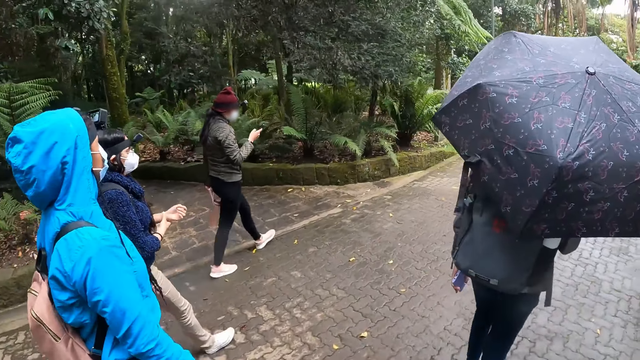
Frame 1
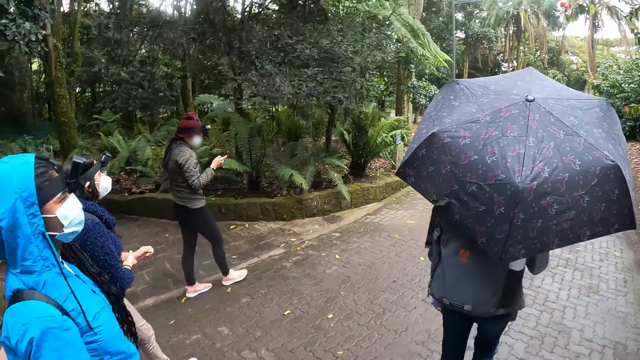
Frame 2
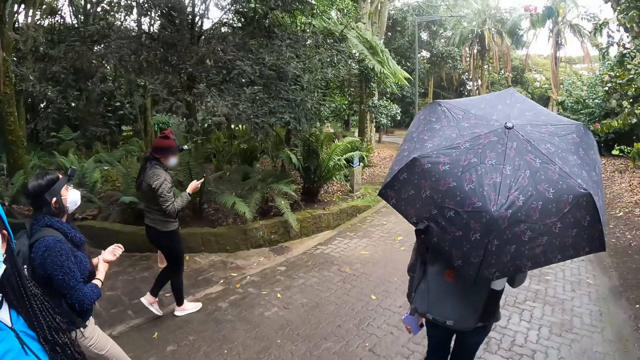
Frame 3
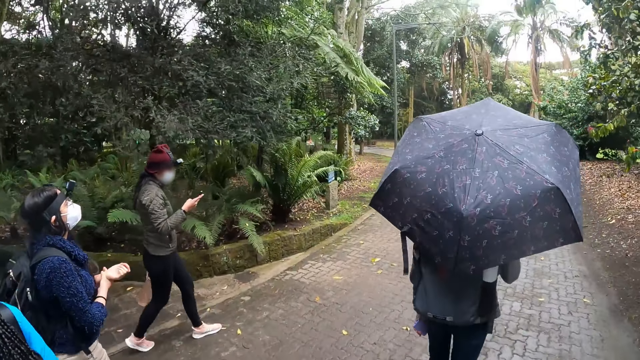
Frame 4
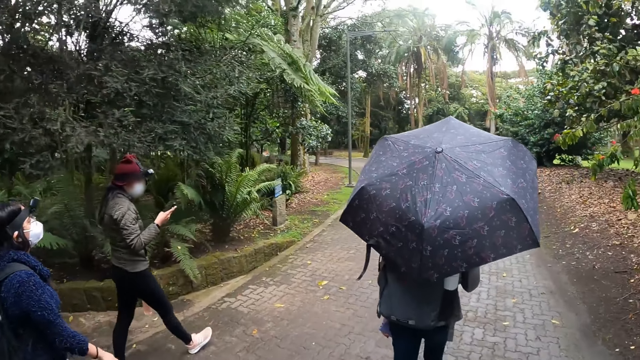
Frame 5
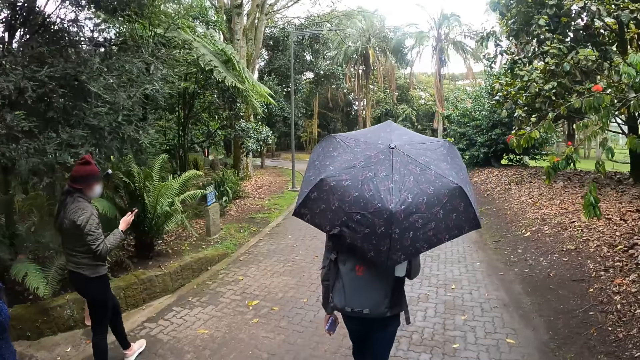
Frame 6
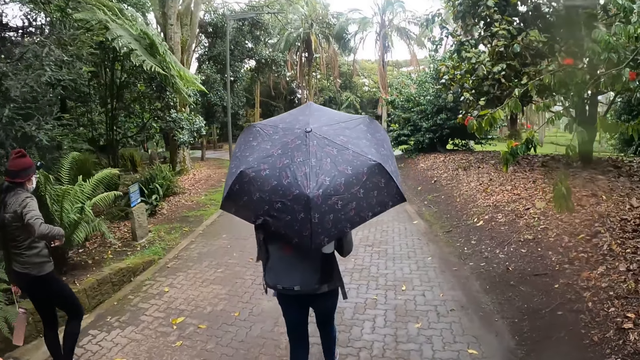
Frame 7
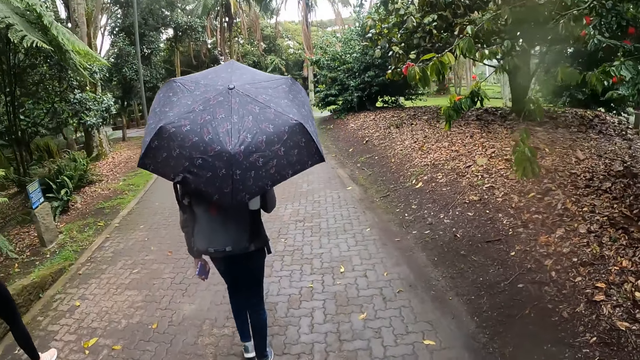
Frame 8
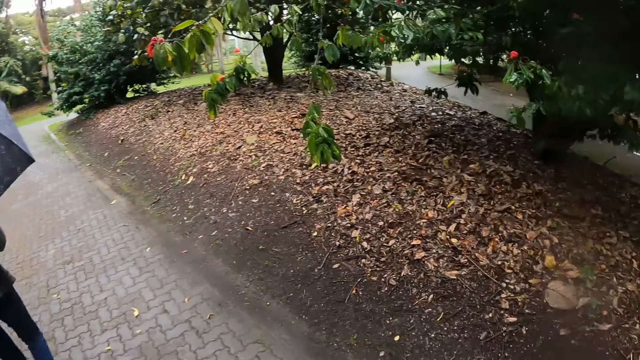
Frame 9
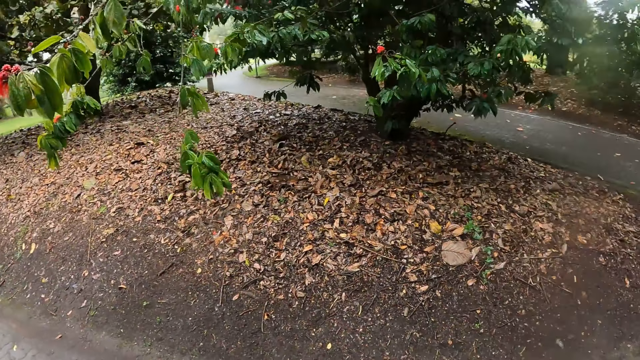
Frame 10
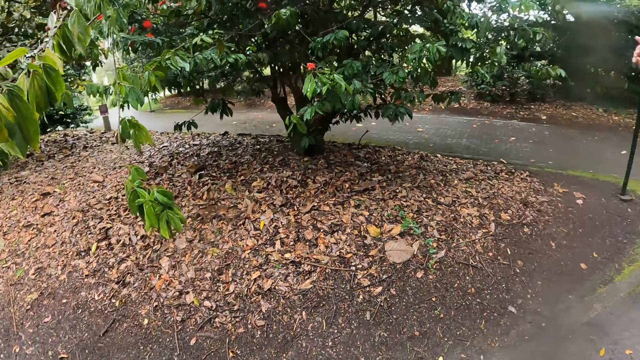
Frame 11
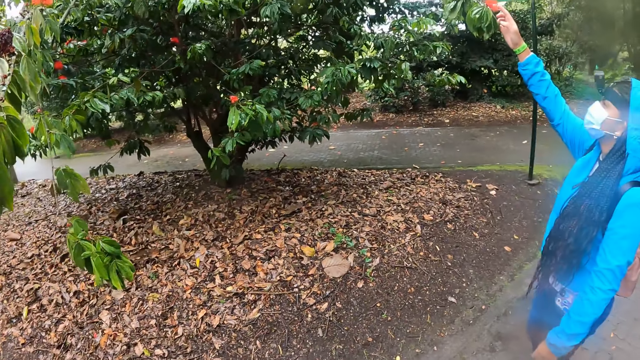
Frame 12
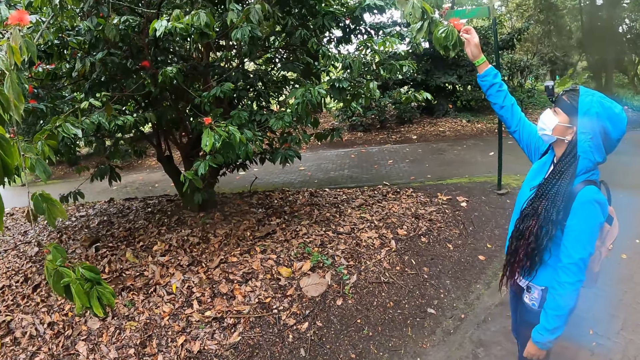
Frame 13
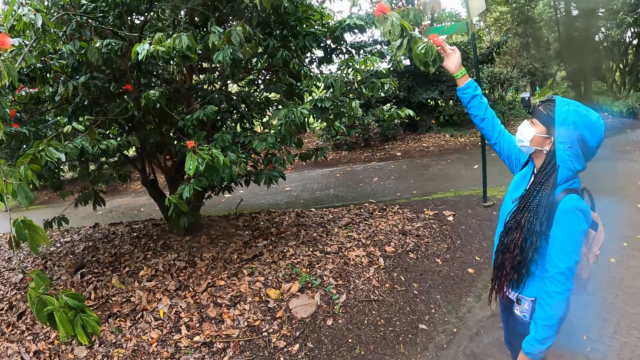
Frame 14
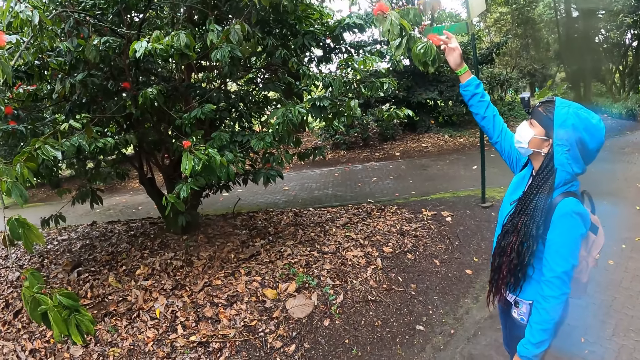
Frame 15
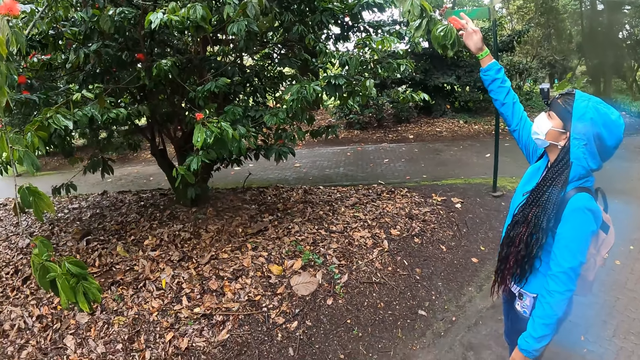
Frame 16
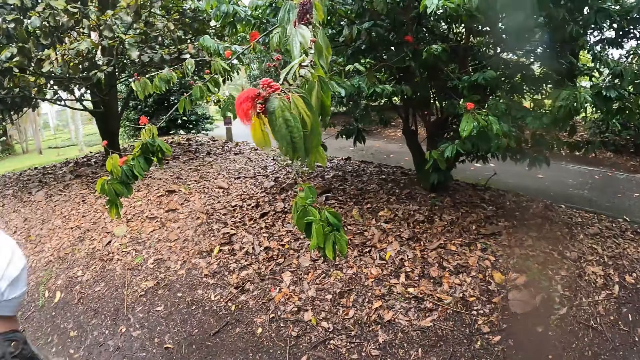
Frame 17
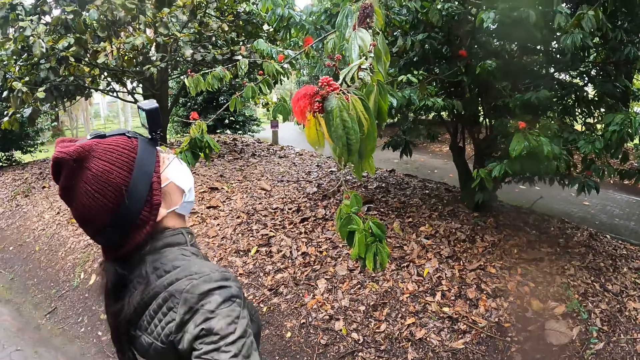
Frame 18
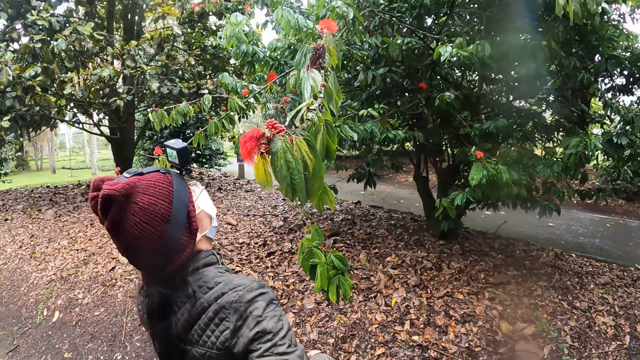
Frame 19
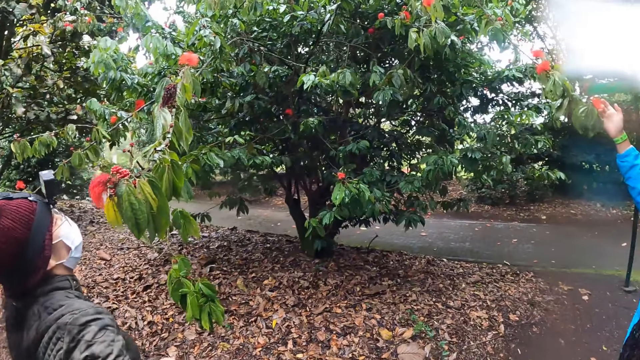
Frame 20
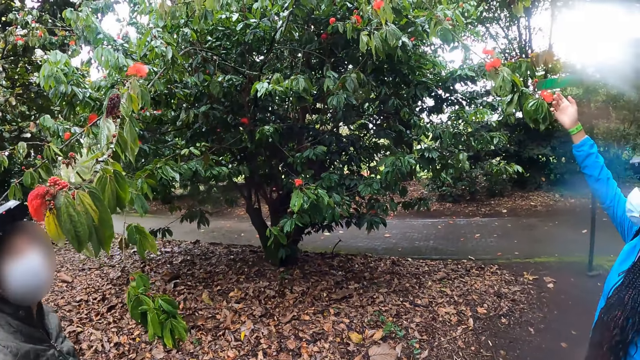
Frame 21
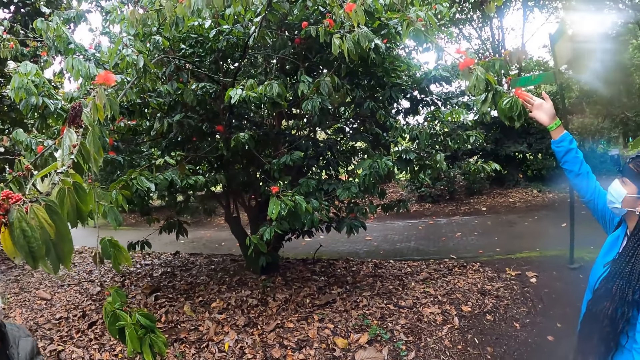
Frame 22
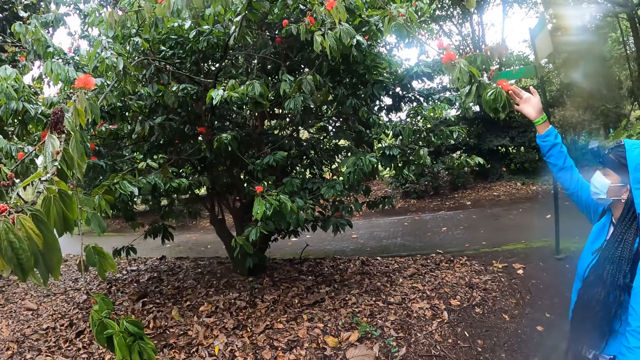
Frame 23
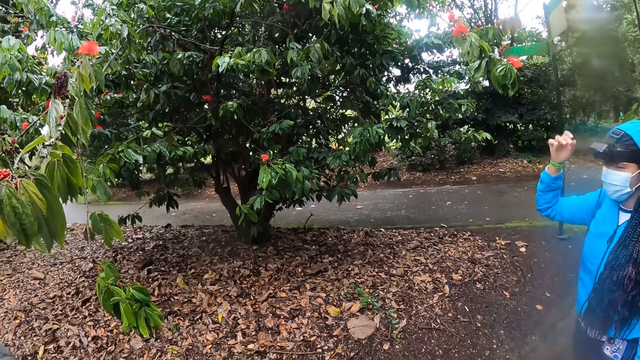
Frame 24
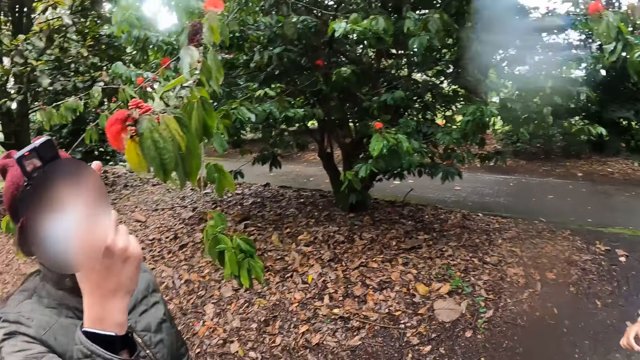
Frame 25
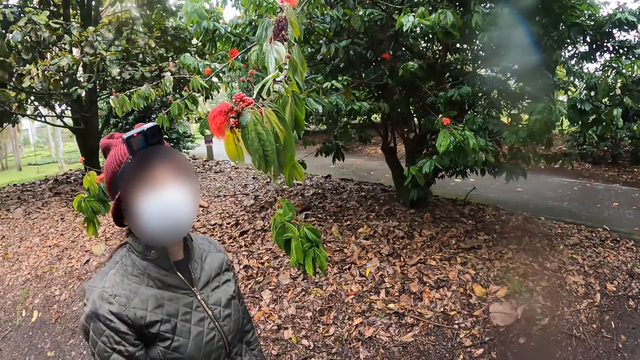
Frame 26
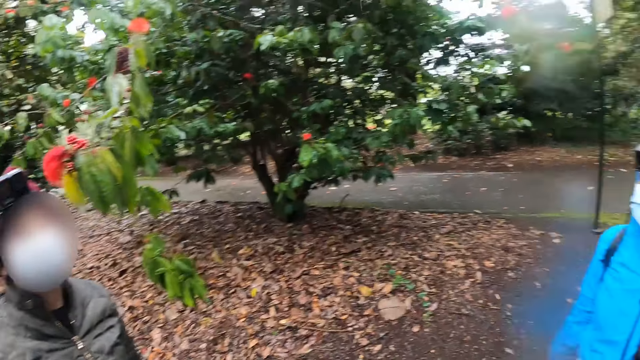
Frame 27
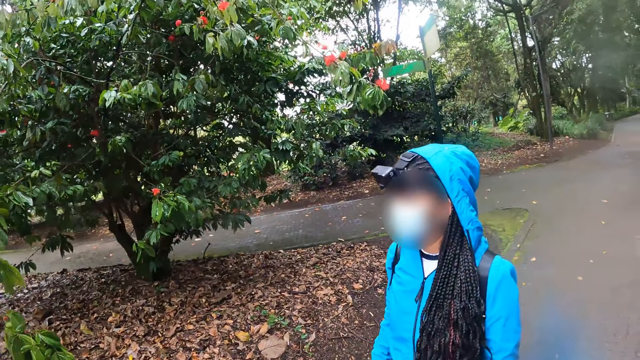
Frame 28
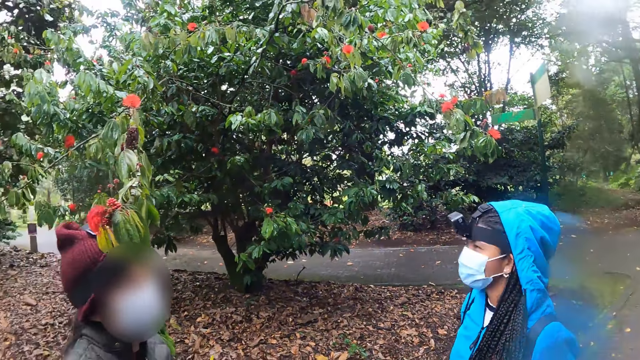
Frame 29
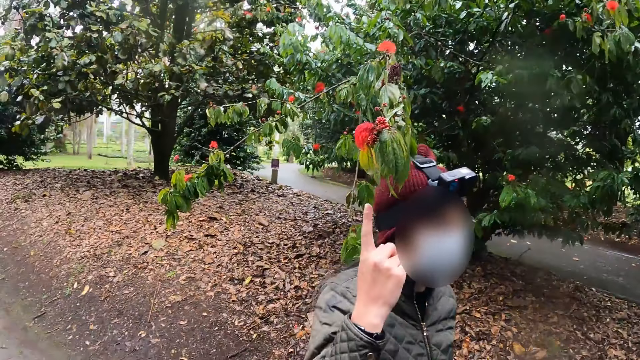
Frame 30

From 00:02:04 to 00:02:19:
The camera wearer looks around. A girl touches a flower on a tree with her right hand. A lady lifts the hand and looks at the flower. Another lady looks at the flower. The first lady moves the hand. The other lady moves the hand. The camera wearer looks around.

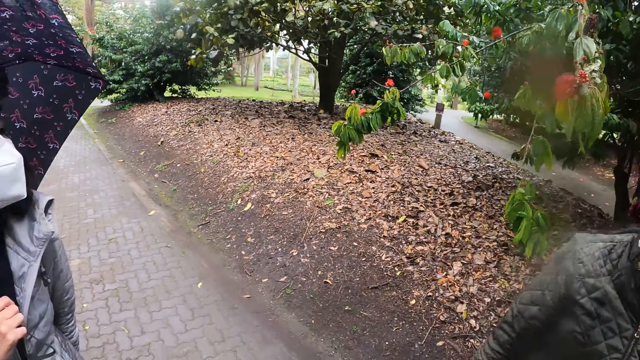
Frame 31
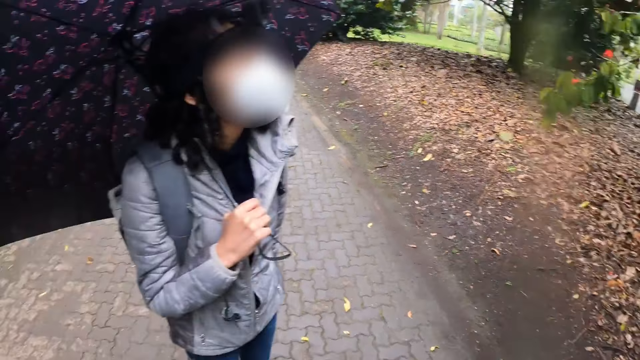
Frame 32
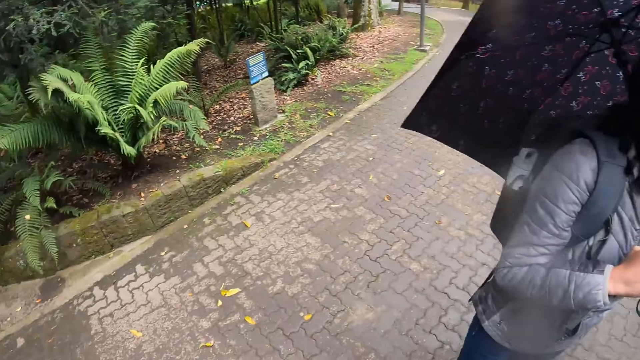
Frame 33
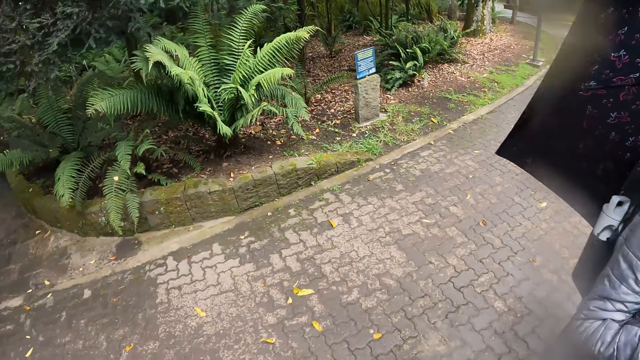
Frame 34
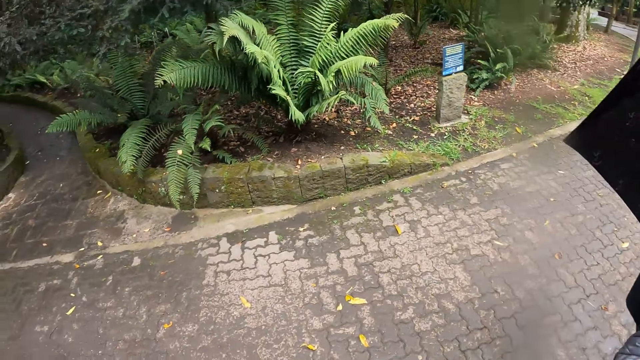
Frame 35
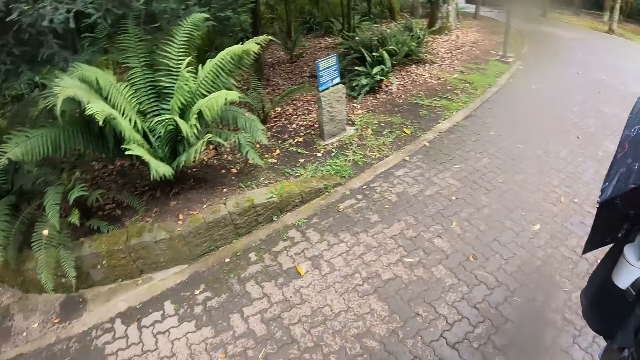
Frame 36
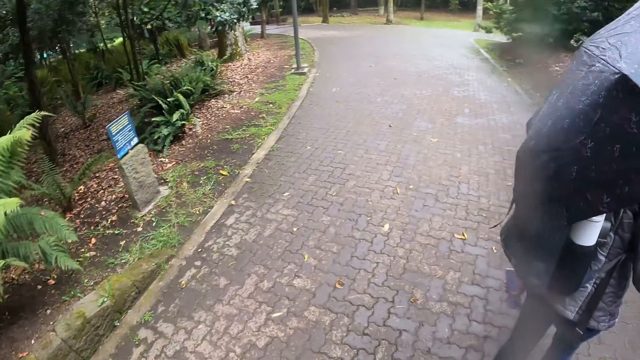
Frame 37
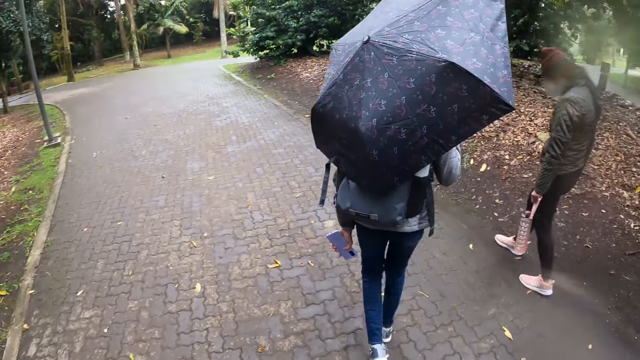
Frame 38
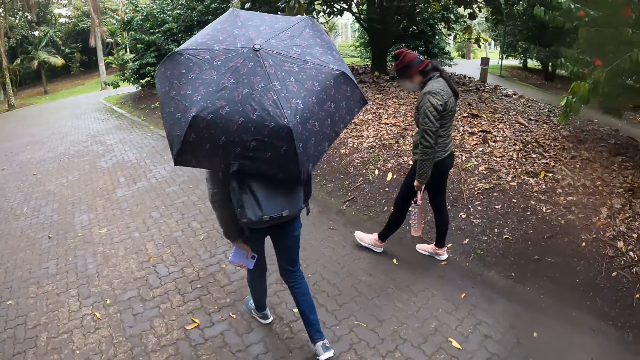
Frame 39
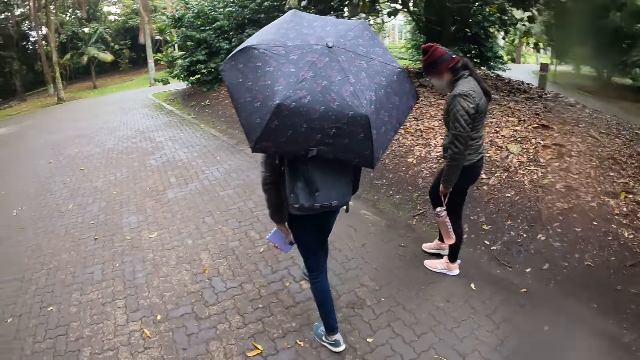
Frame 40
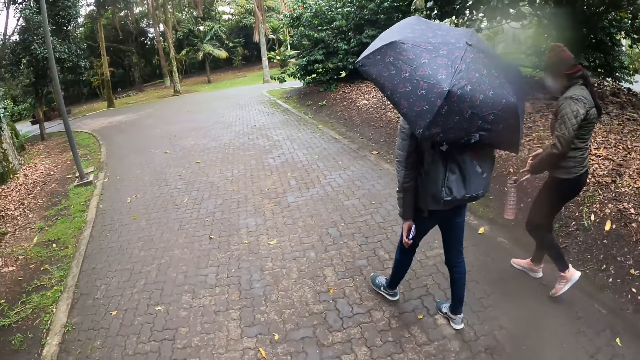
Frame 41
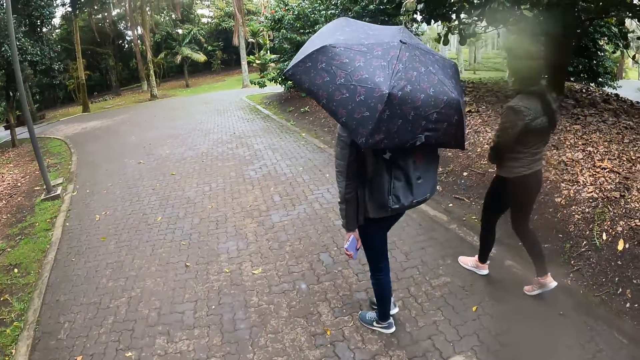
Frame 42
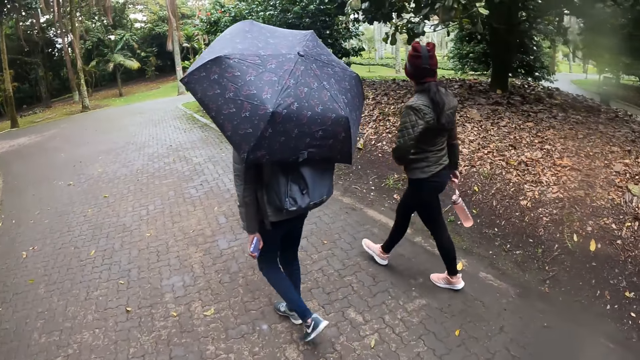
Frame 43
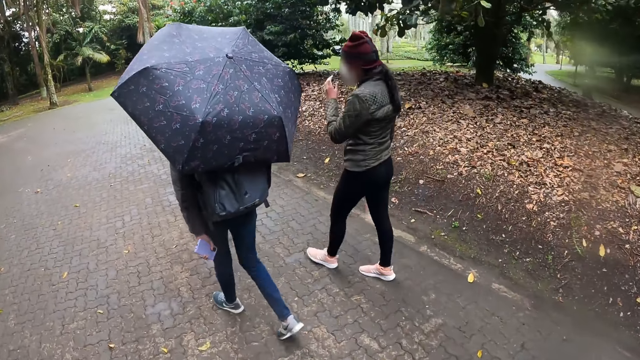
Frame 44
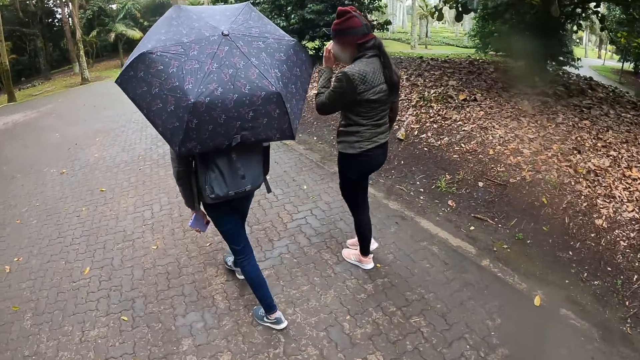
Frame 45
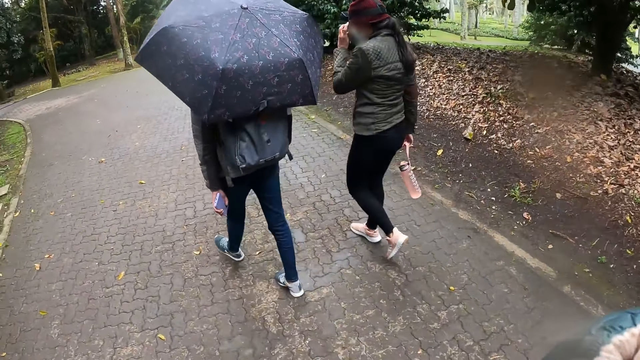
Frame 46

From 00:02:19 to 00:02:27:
The camera wearer walks on the pavement.
